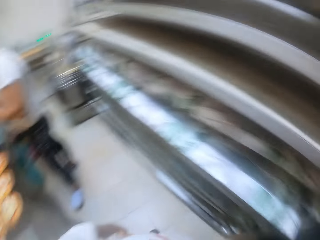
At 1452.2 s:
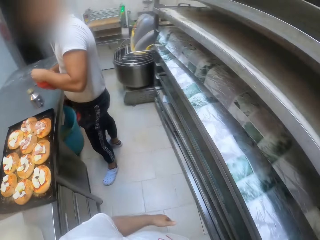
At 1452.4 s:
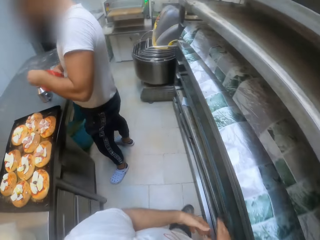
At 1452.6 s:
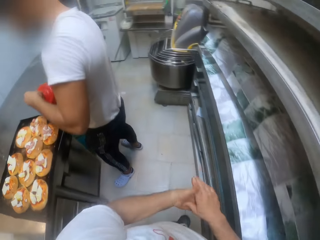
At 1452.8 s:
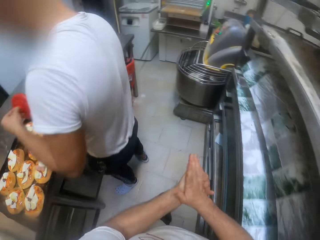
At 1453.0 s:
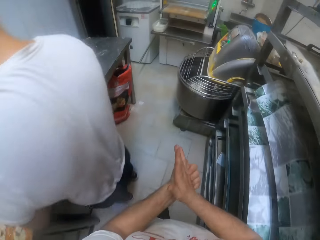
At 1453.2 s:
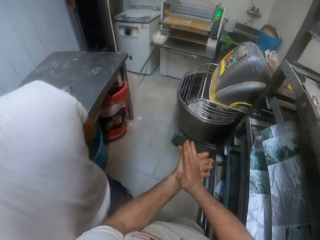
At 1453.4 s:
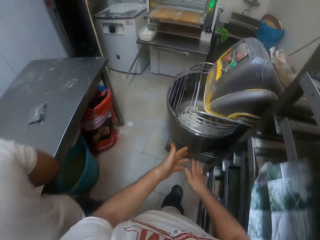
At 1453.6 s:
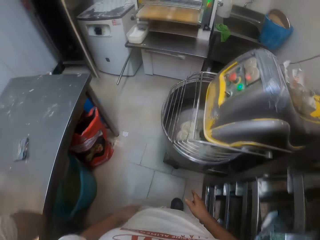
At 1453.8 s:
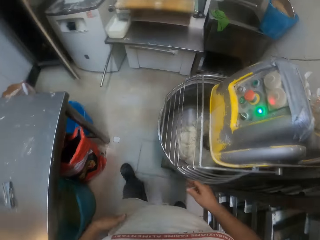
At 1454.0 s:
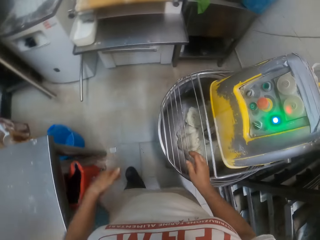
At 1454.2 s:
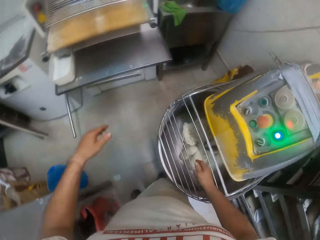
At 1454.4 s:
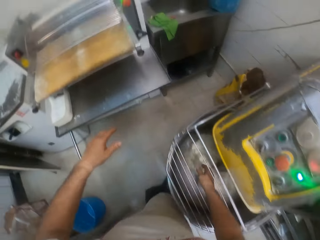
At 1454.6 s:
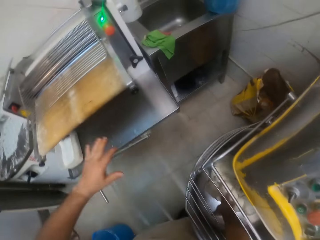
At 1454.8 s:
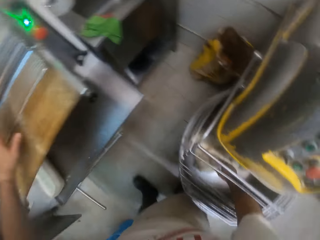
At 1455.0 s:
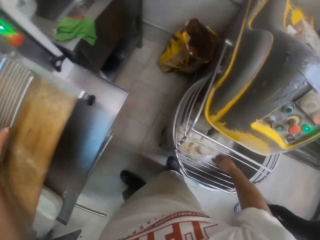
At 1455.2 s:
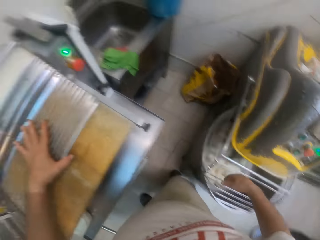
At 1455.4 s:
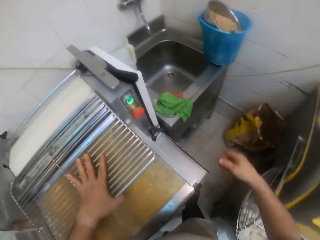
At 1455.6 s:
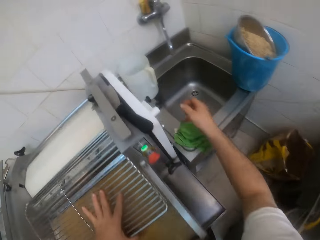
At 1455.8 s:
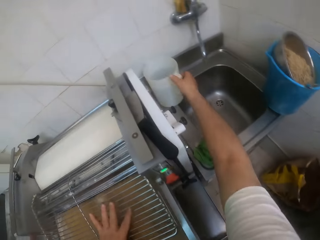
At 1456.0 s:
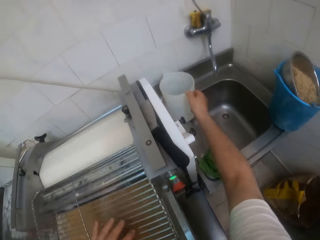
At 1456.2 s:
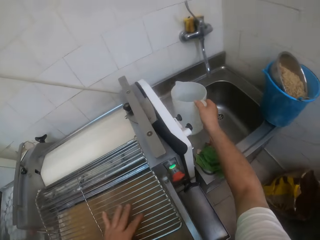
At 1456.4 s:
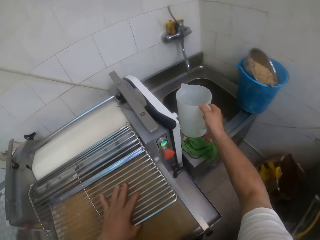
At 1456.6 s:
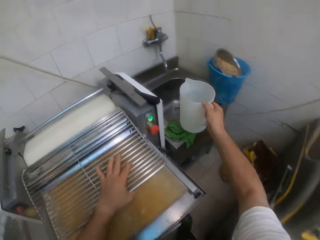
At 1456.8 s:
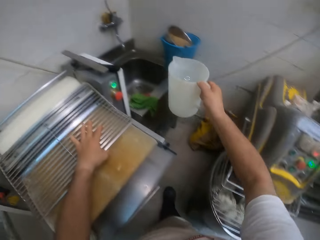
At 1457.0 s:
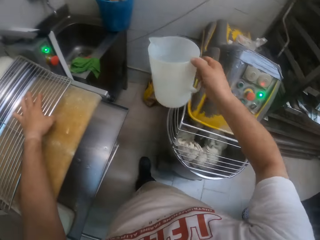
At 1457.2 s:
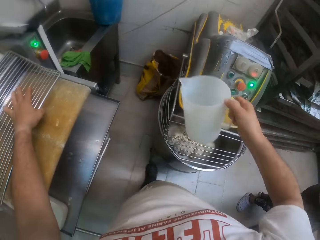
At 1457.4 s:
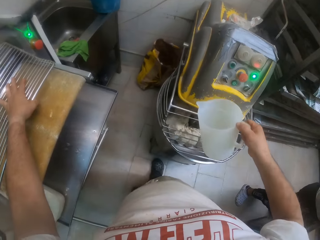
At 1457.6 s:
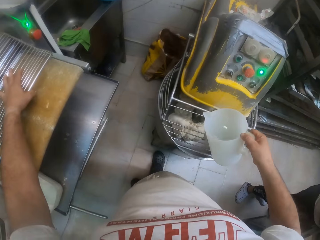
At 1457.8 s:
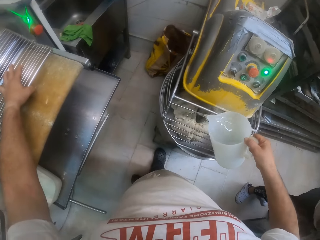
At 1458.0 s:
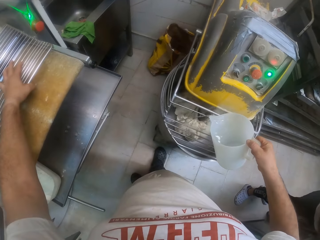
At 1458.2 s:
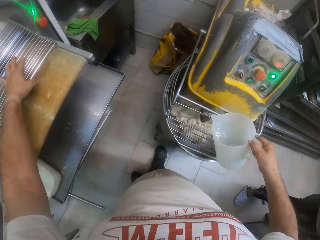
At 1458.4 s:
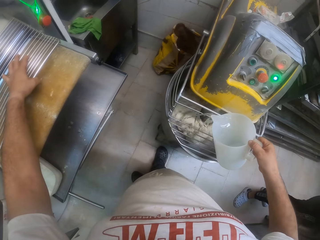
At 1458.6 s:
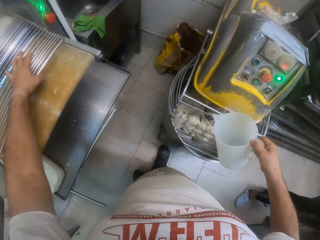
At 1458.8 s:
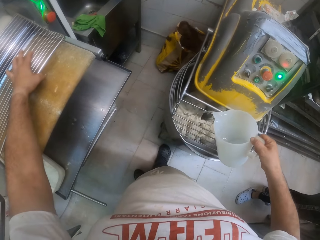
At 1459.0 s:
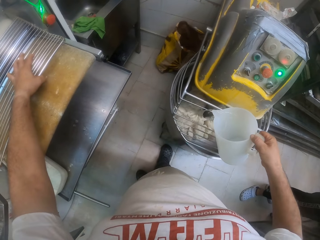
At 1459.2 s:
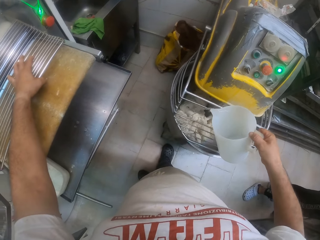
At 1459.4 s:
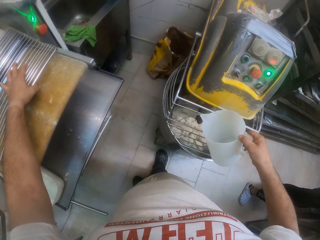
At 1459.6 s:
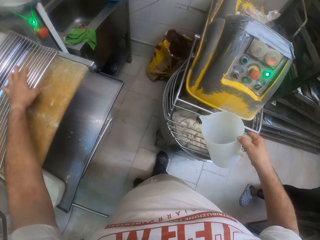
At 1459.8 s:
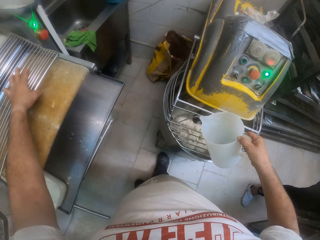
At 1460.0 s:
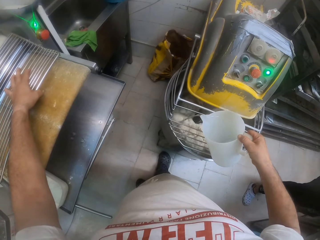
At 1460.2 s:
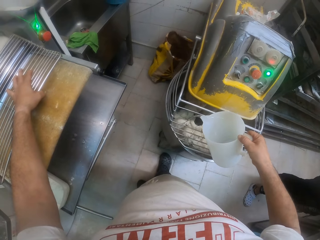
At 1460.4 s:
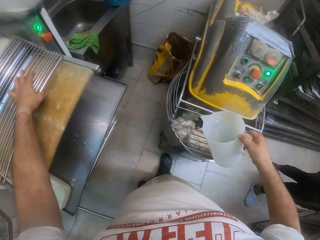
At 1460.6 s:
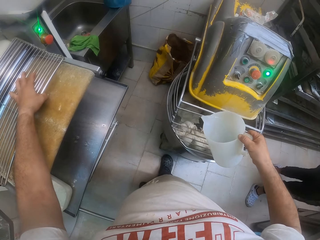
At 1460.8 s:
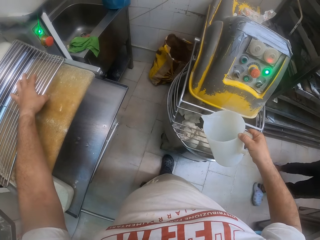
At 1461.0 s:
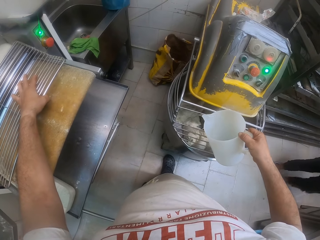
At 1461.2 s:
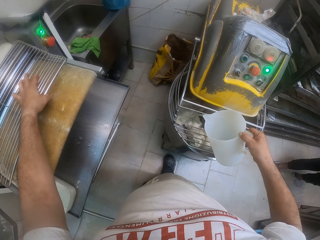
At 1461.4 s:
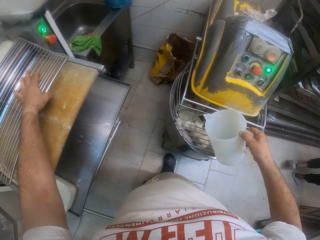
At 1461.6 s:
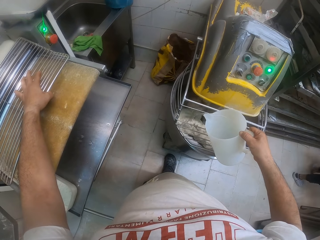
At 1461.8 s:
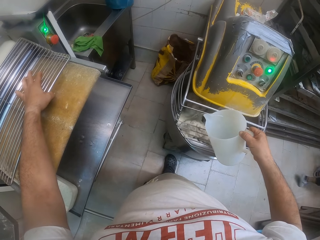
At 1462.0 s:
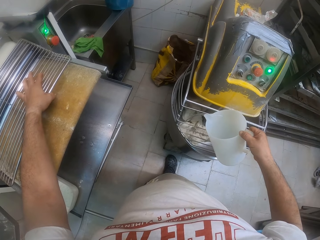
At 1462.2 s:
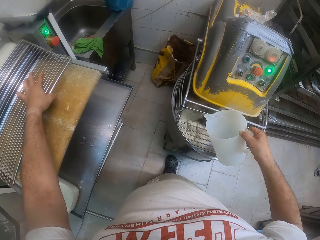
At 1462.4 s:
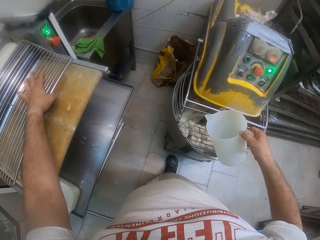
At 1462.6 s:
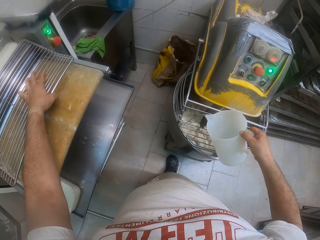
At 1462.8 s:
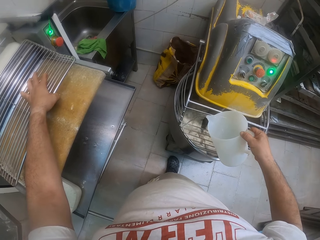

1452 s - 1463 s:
The camera wearer moves around the room. He places his left hand on a dough sheeter. He picks up a jug from a sink with his right hand. He pours the content of the jug, water, into the flour in a mixer with his right hand.

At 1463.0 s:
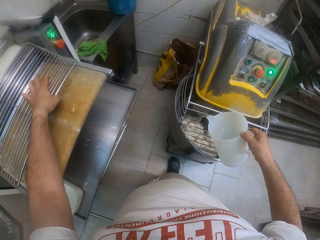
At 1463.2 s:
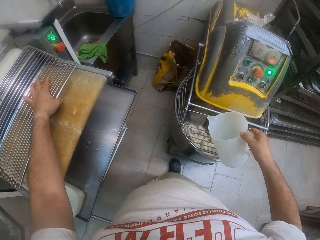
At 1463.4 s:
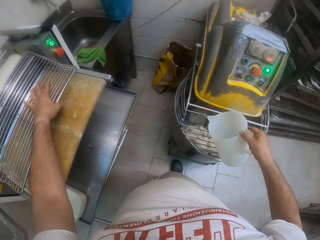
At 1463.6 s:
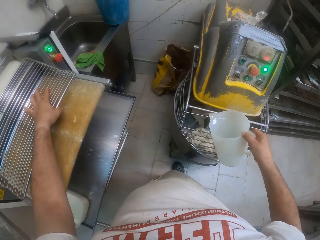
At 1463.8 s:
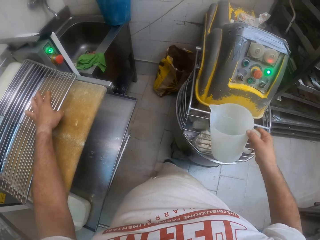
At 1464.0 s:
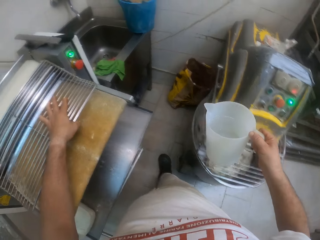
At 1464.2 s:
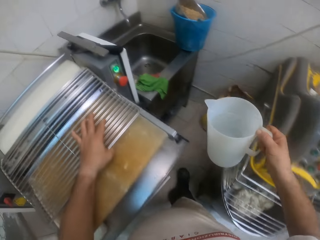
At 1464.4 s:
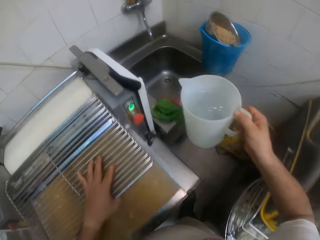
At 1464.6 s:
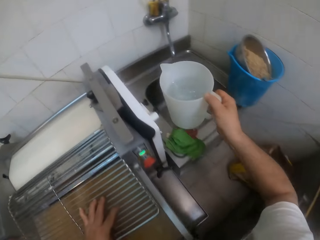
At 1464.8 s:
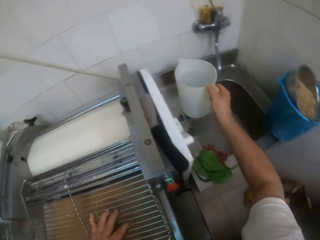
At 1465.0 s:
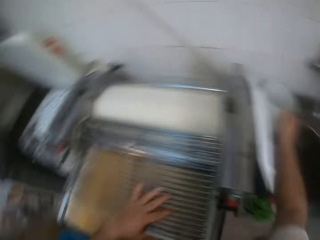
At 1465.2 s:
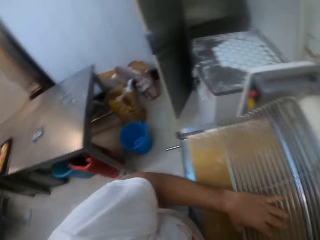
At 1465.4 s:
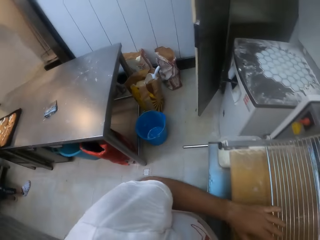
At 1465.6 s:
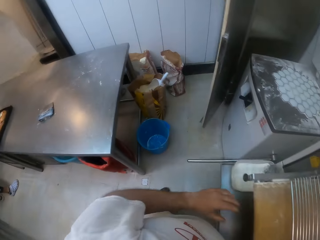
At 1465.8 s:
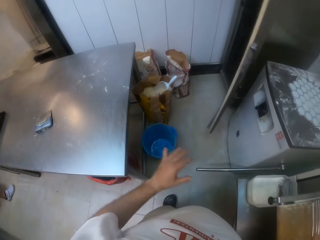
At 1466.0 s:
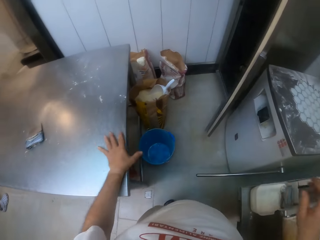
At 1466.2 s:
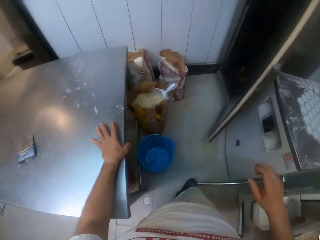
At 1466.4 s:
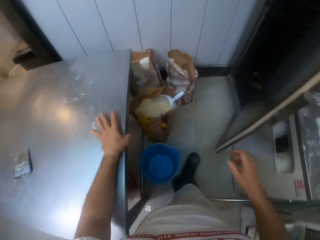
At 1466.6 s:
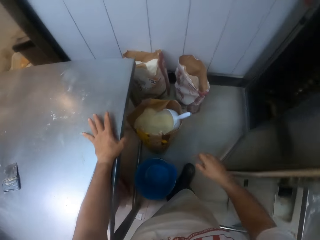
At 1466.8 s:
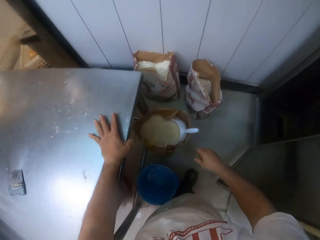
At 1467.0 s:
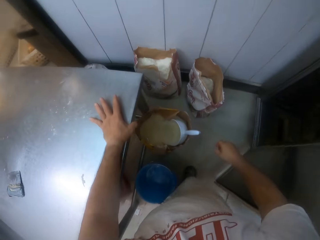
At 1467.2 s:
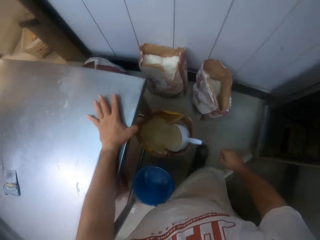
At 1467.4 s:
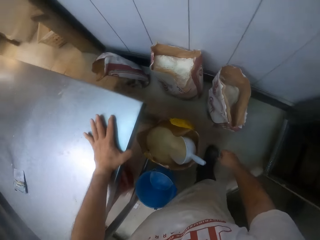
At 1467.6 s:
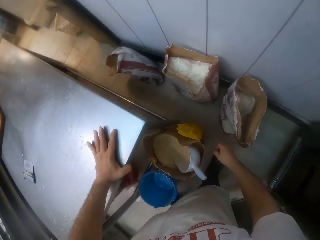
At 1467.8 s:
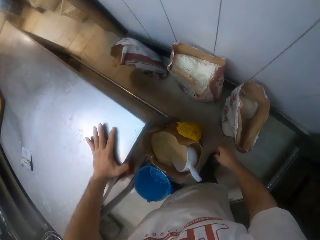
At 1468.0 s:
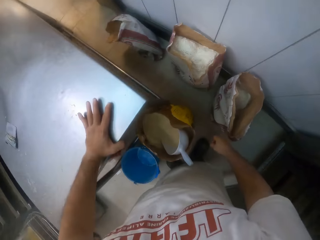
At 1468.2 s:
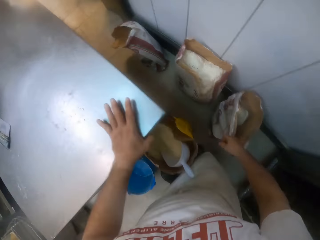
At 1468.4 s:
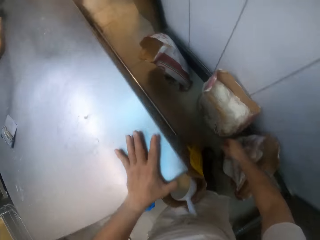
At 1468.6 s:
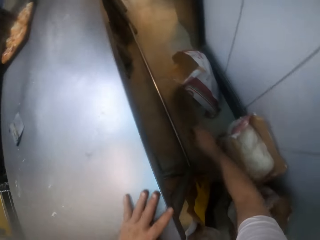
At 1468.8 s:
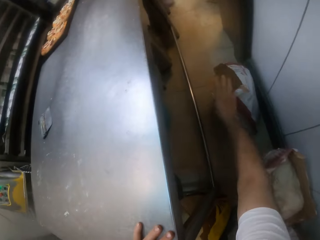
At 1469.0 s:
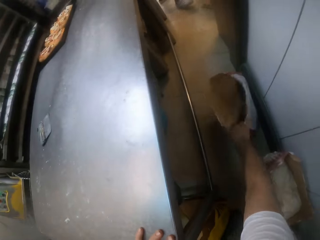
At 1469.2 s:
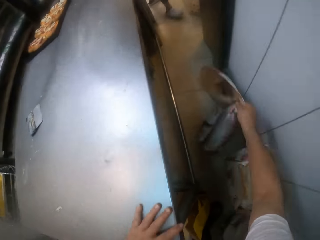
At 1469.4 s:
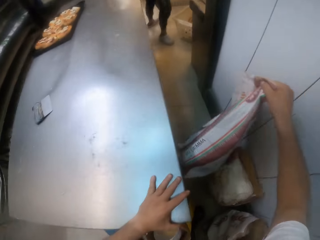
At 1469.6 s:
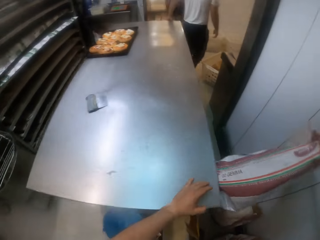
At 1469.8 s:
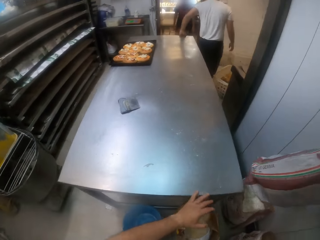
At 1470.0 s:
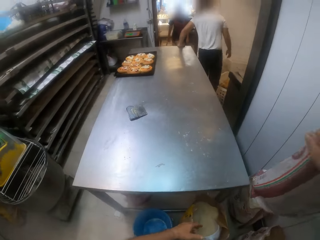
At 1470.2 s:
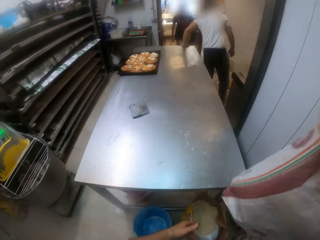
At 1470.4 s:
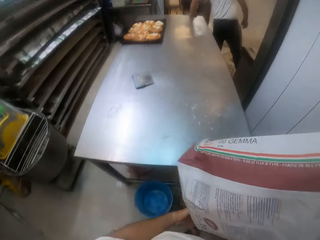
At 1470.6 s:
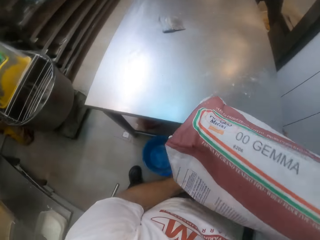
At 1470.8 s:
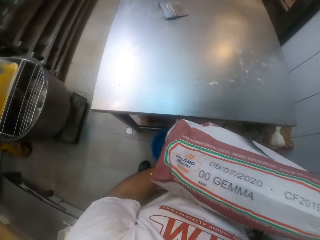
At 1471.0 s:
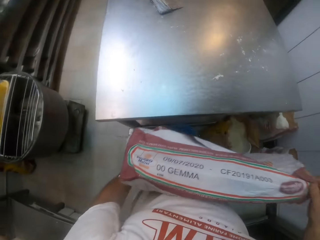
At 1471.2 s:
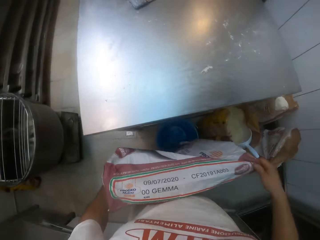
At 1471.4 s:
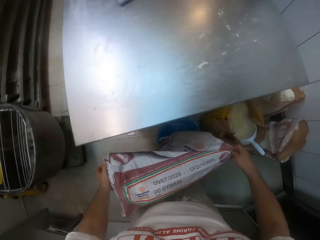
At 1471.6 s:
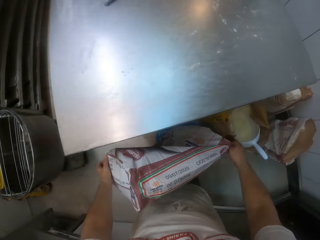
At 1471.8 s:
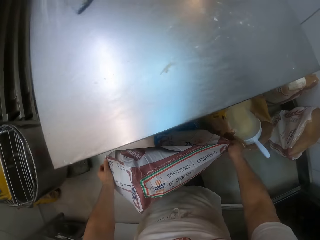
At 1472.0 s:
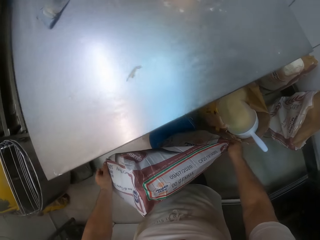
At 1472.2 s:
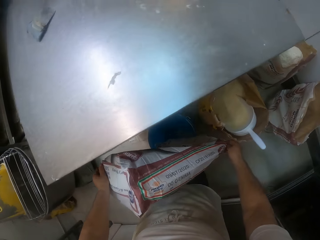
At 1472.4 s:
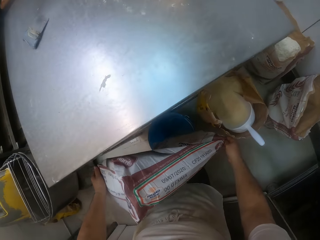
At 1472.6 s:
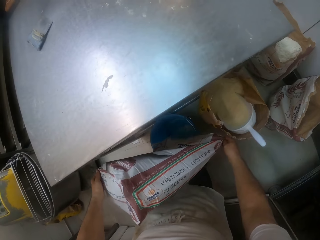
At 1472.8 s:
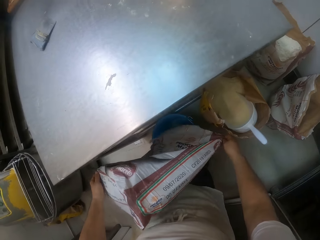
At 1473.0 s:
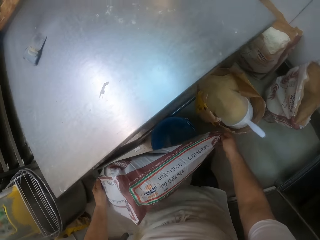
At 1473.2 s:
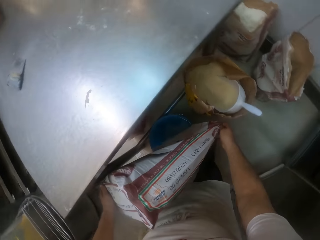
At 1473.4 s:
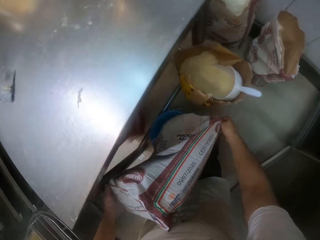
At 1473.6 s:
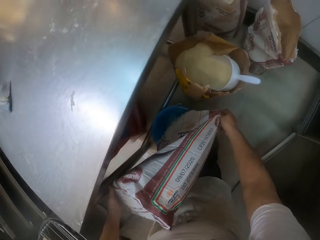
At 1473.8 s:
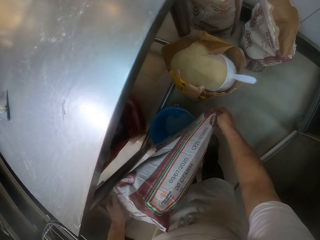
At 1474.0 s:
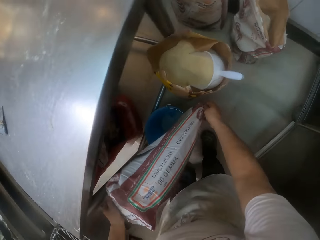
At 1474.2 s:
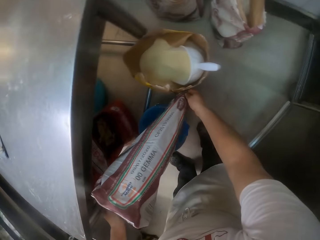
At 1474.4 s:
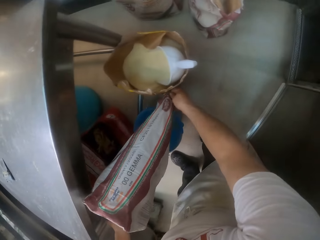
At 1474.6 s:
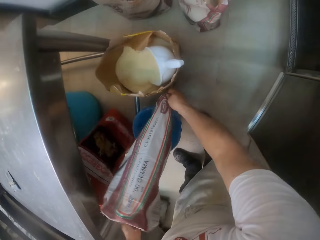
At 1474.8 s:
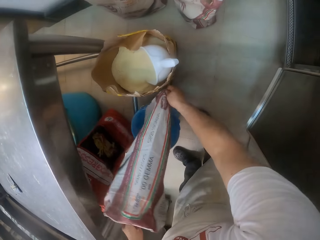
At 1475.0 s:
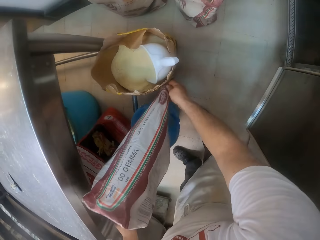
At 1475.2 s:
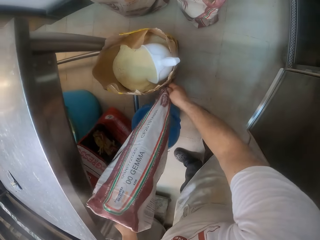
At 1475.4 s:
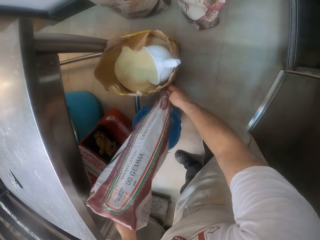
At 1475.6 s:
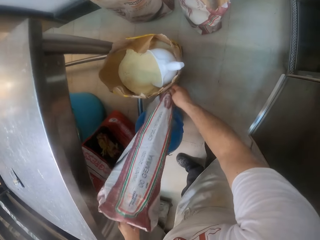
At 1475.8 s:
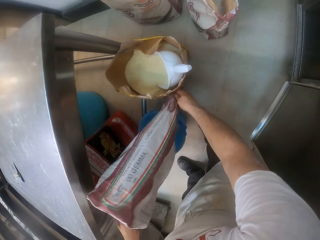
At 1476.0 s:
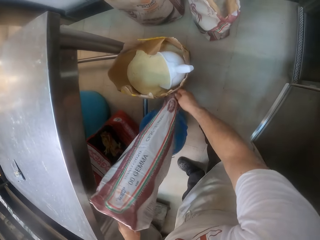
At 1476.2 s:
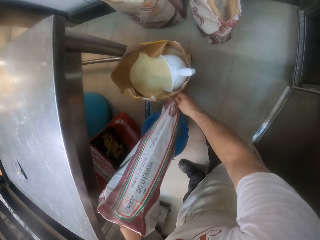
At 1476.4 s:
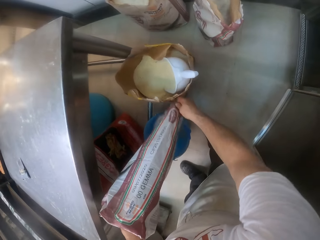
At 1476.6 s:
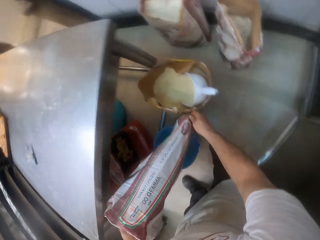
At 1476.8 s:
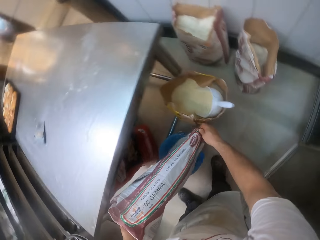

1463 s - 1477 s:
The camera wearer drops the jug on the sink with his right hand. He moves around the room and touches the table. He picks a bag or sack from the floor with his right hand. He holds the sack. He pours the content of the bag, flour, into a bucket with both his hands.
